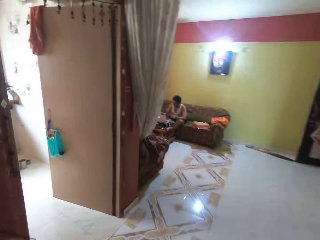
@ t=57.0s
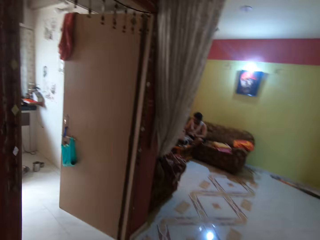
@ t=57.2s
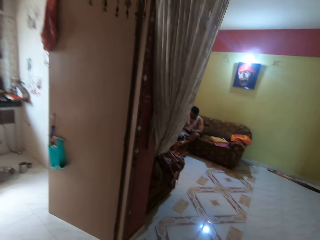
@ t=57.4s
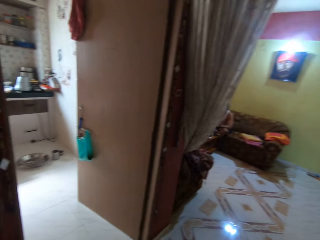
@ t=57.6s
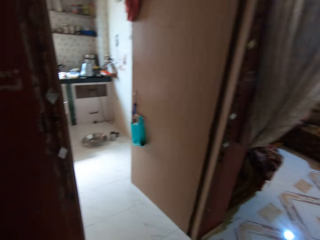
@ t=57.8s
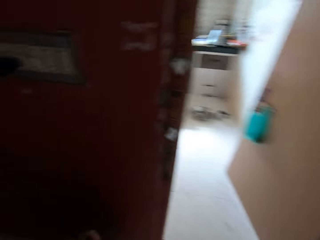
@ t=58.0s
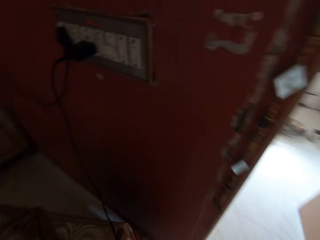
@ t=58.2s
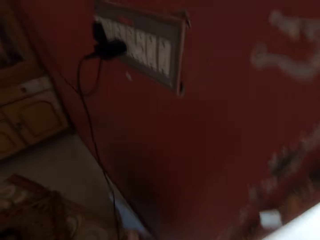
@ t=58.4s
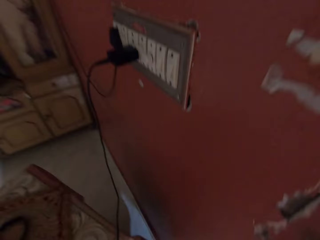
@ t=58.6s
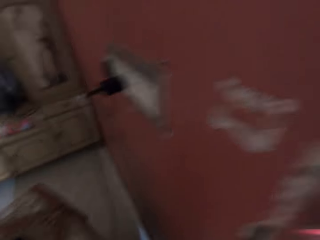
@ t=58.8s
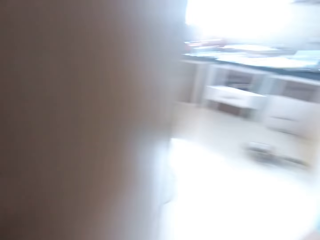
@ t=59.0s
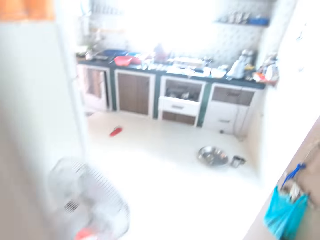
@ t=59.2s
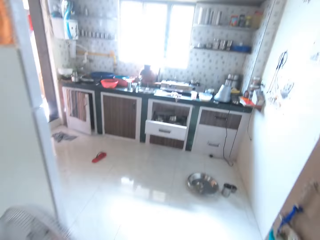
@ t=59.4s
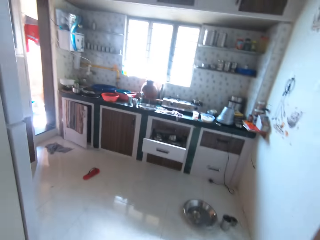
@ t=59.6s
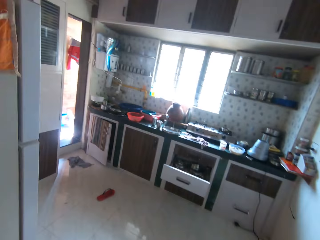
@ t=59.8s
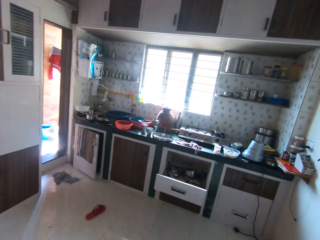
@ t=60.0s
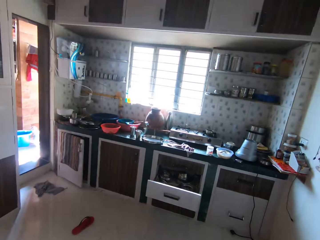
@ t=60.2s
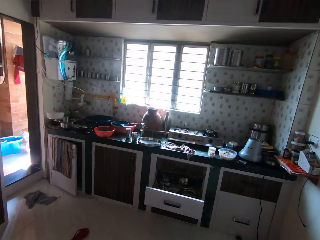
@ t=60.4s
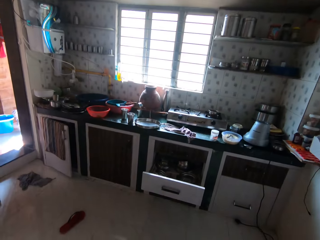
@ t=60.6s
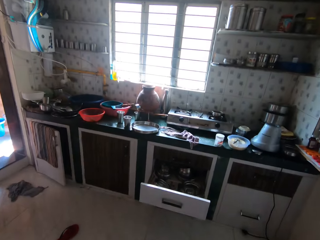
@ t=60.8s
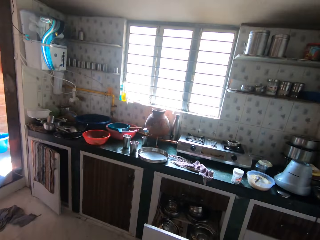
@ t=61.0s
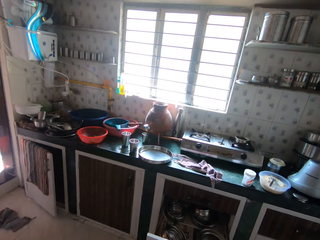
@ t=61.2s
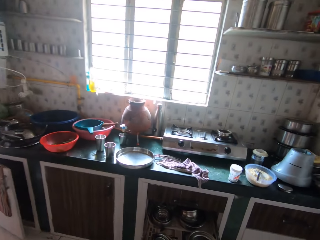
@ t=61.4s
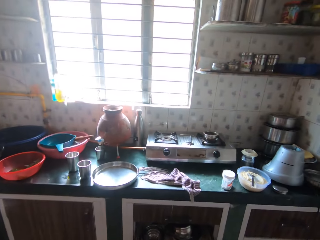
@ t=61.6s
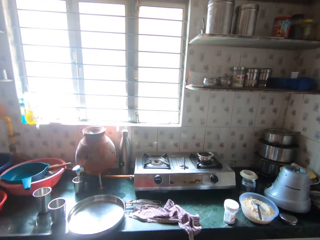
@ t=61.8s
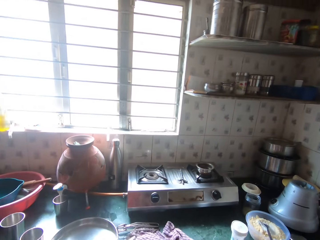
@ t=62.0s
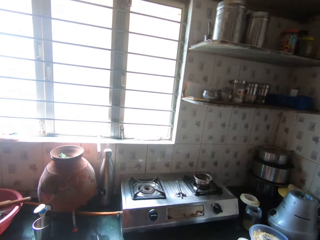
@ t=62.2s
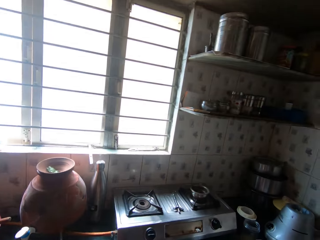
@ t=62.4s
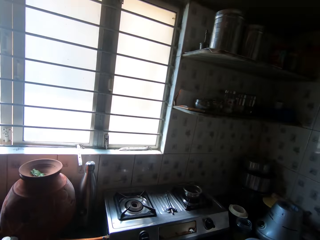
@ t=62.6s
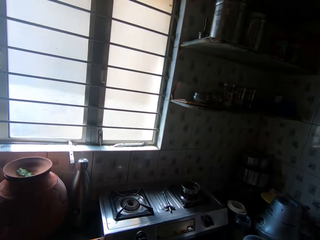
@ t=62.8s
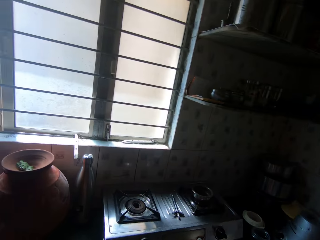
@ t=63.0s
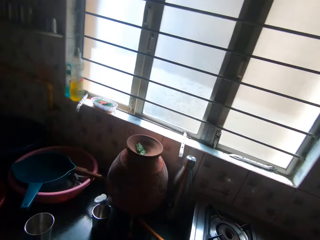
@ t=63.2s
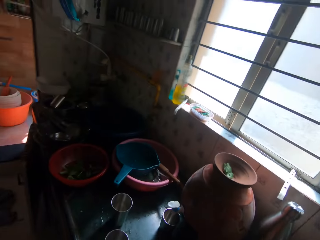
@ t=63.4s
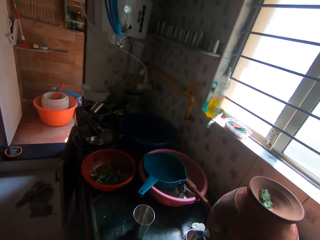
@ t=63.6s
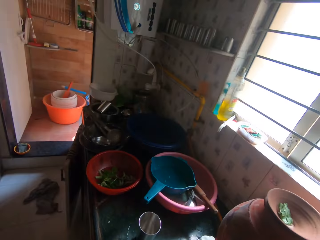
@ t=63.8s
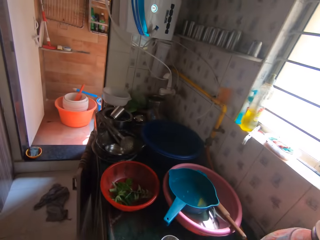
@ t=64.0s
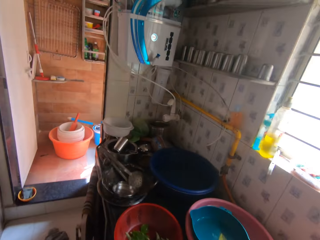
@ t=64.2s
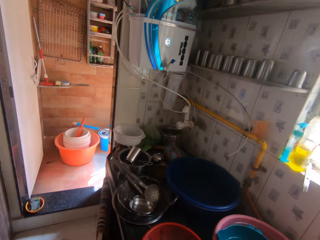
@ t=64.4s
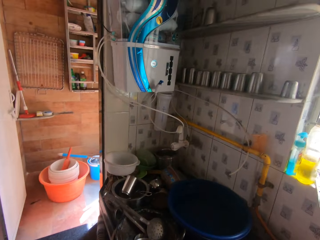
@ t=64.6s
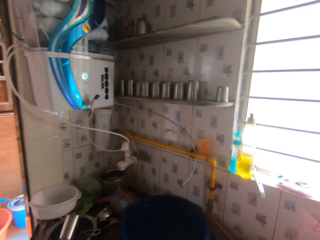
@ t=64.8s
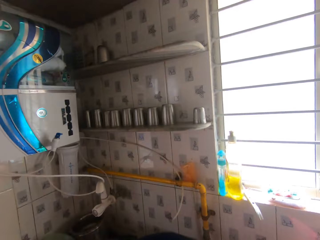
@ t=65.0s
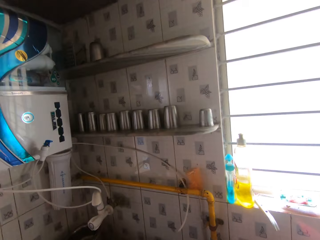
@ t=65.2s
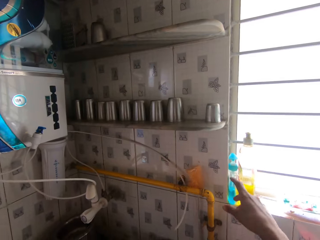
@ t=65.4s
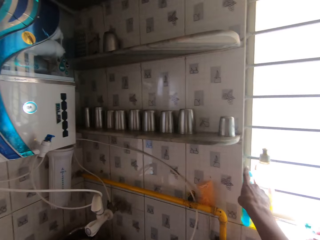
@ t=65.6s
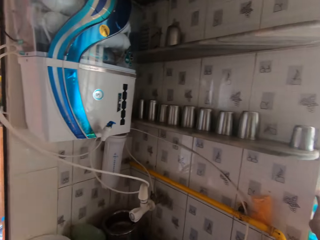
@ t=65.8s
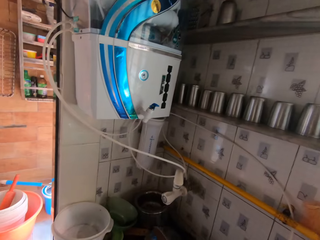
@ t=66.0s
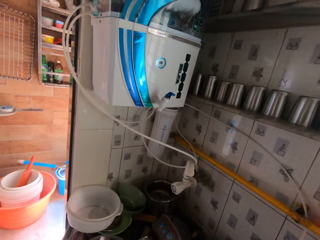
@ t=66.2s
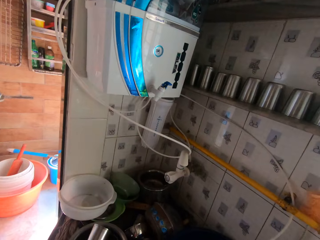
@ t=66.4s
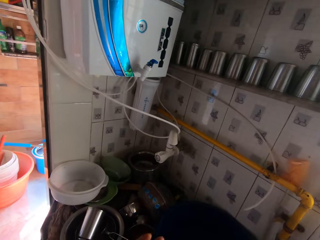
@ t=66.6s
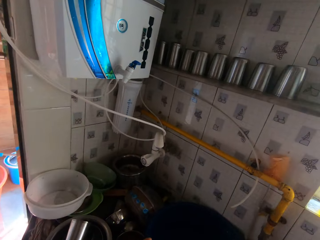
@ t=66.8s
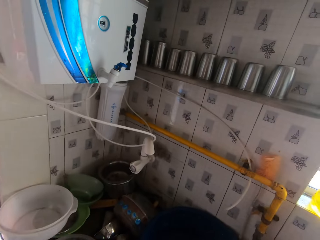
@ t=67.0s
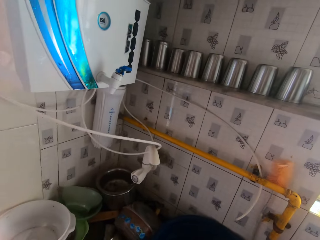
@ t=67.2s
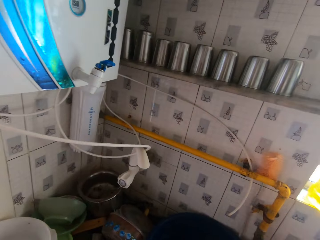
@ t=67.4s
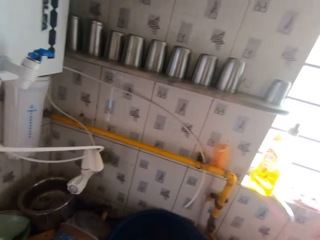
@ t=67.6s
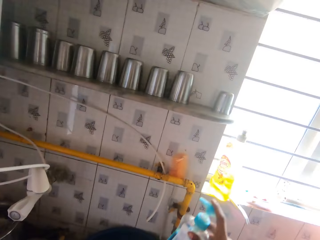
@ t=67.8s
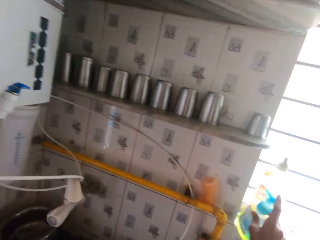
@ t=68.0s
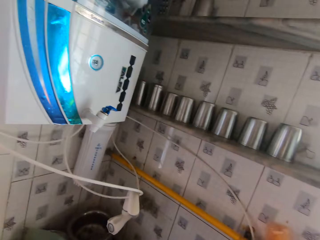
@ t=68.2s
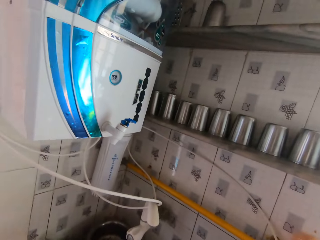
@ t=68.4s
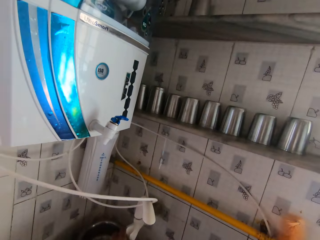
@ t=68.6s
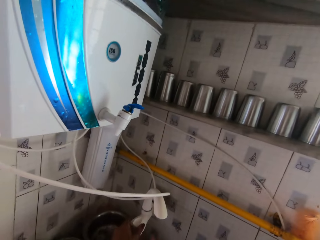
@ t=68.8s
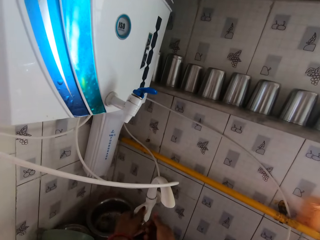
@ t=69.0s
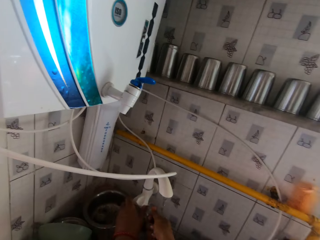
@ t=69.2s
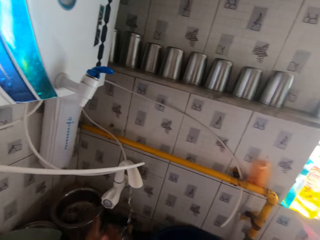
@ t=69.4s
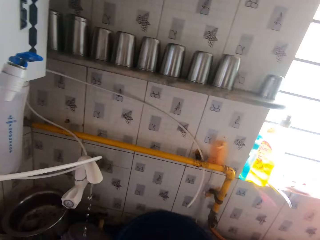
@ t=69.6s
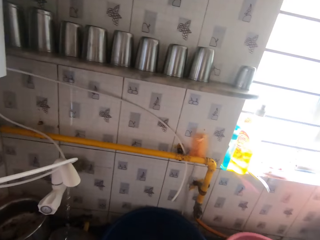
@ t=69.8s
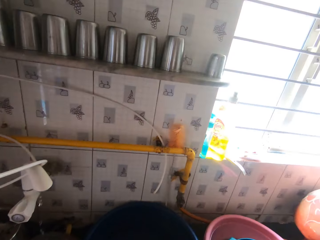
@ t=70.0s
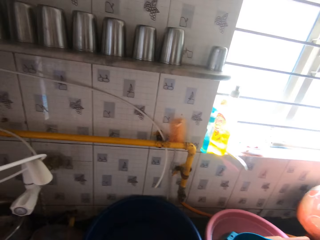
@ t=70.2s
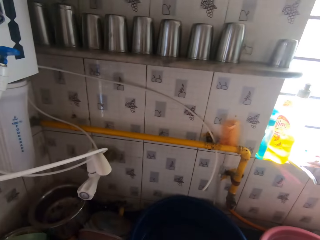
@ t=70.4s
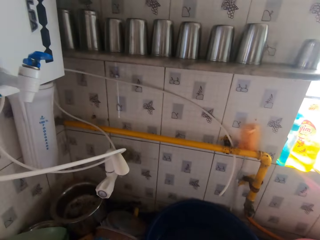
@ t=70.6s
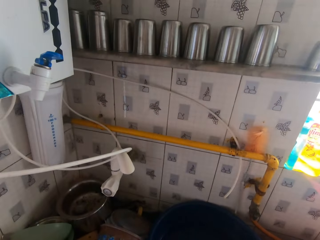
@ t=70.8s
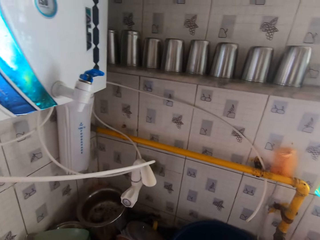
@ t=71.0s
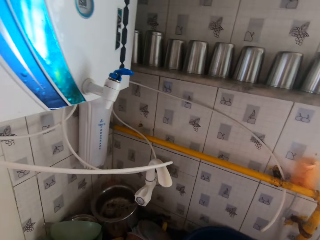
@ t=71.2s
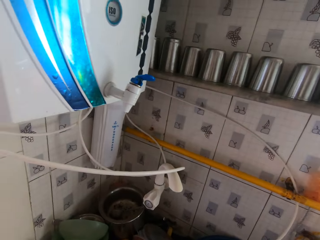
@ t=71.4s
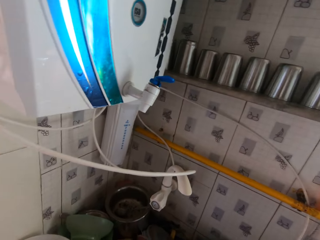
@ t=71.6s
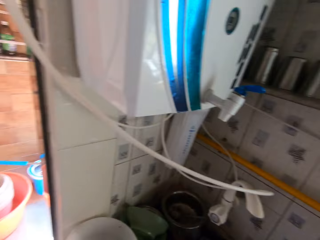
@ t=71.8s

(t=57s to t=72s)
The camera wearer walks in the kitchen. She picks up a bottle of liquid soap from a window with her right hand. She drops the bottle of liquid soap on the window sill with her right hand. She opens a kitchen tap on a kitchen sink with her left hand. She washes her right hand with water from the kitchen tap.

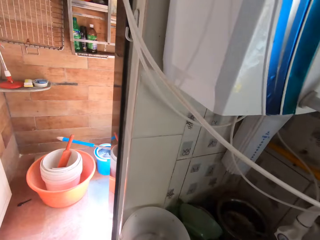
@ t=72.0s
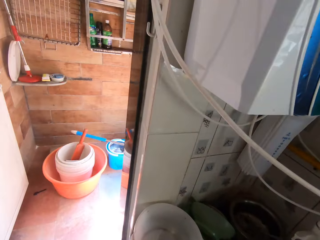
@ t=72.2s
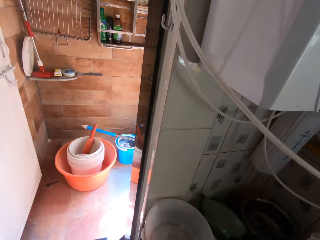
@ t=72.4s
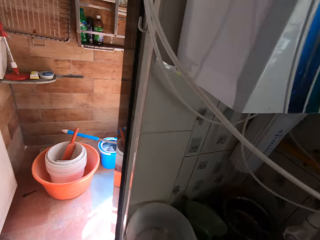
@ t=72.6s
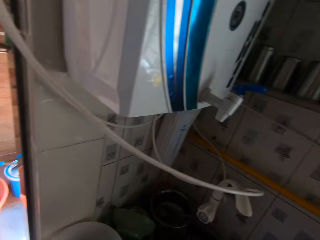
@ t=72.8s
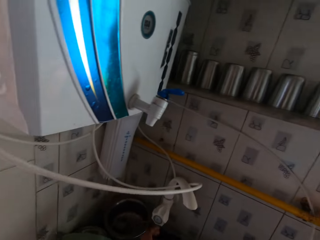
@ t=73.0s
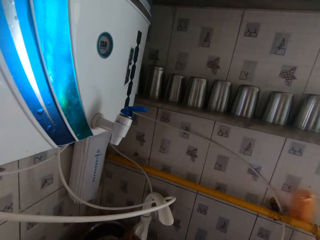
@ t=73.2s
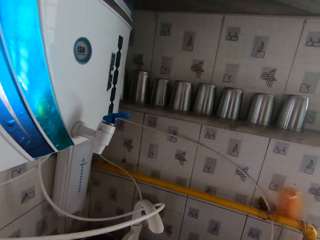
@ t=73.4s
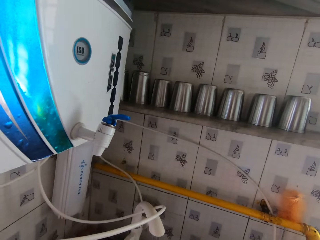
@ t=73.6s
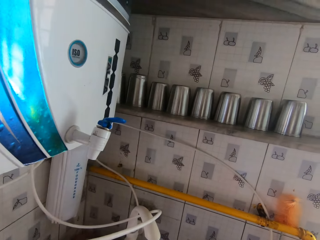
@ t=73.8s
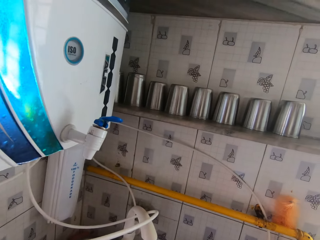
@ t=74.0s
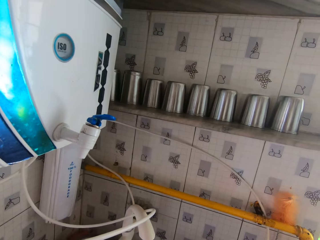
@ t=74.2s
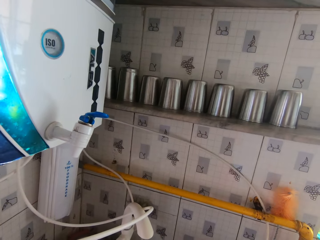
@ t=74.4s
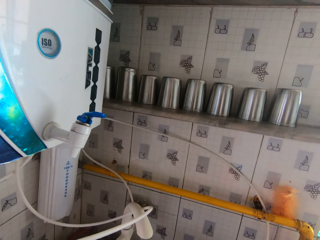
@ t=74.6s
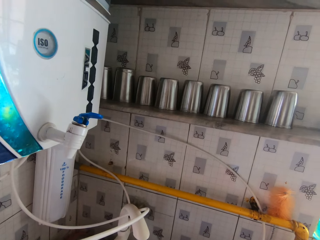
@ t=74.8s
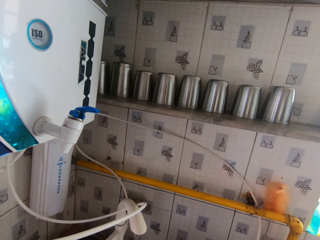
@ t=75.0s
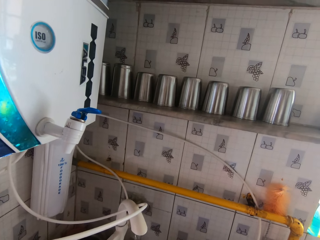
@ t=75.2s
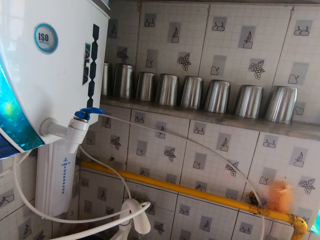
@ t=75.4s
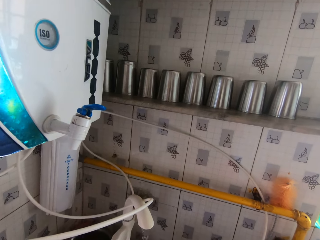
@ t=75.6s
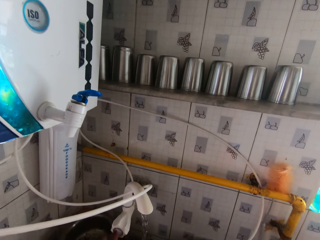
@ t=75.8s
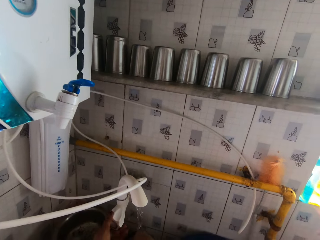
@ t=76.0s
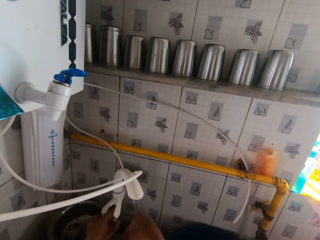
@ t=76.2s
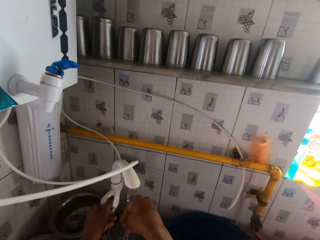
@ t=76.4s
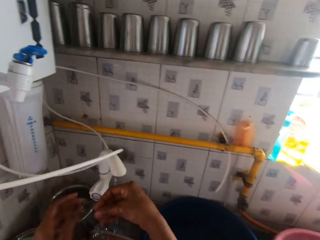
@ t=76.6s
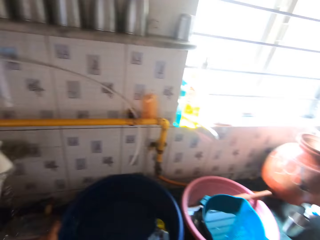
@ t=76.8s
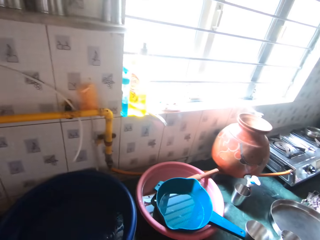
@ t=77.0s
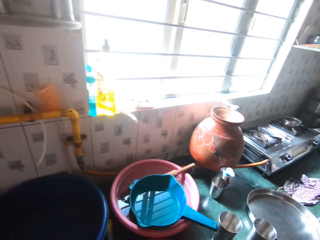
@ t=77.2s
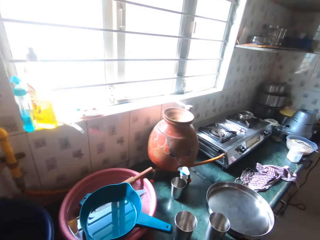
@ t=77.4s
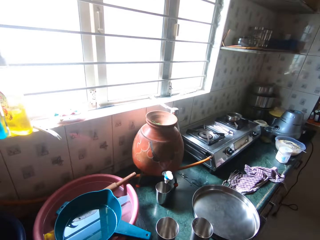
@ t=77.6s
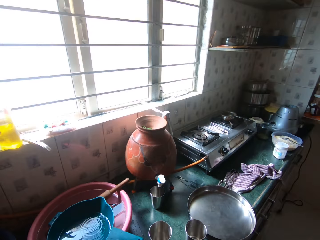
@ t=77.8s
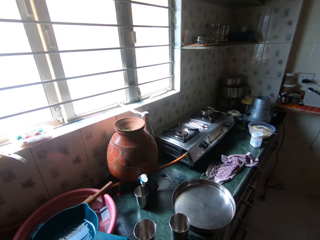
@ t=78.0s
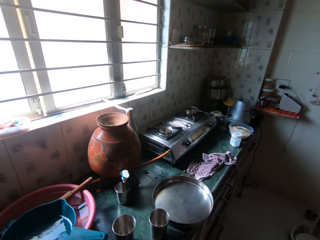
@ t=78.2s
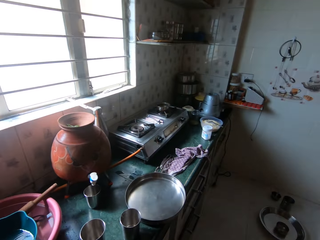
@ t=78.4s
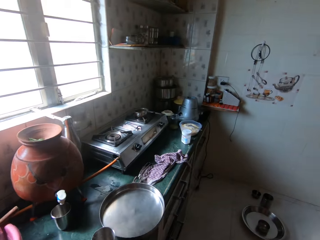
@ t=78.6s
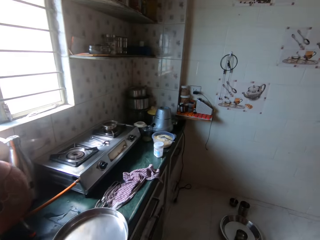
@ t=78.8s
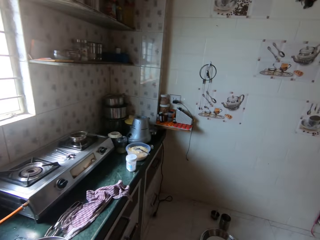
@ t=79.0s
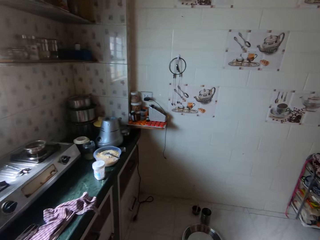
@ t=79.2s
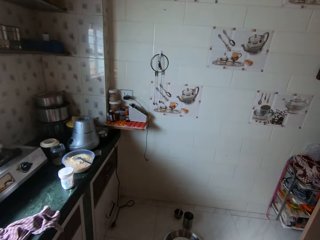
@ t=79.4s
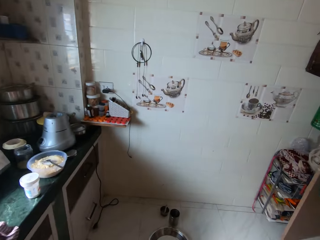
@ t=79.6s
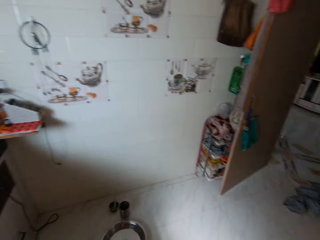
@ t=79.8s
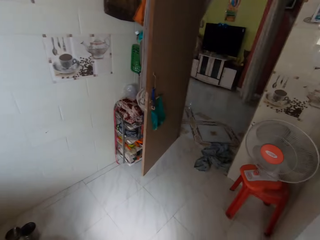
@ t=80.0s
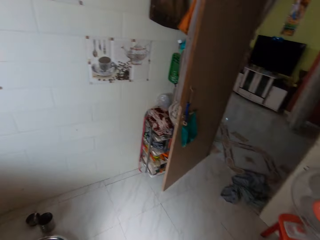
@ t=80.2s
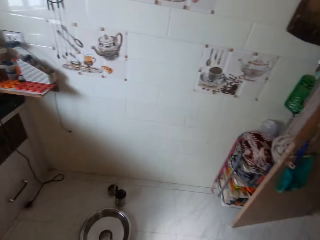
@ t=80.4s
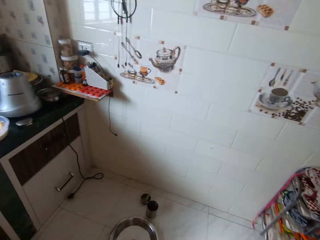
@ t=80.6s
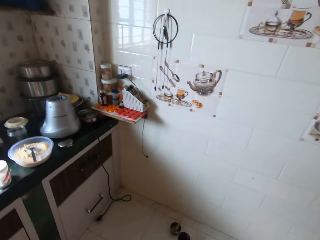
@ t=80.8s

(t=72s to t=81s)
The camera wearer closes the kitchen tap on the kitchen sink with her left hand.
